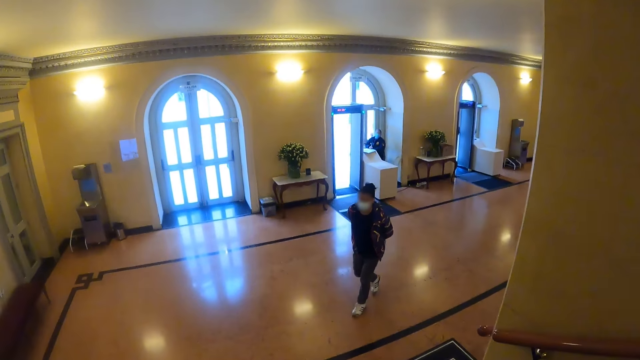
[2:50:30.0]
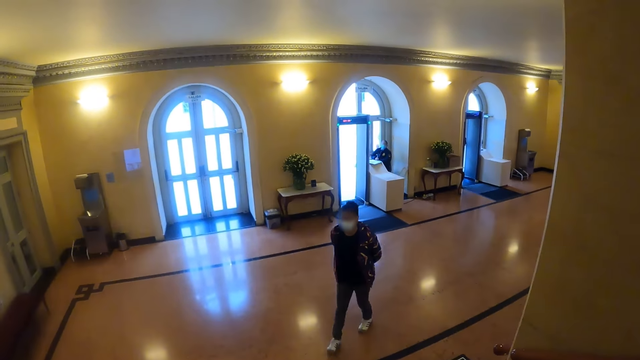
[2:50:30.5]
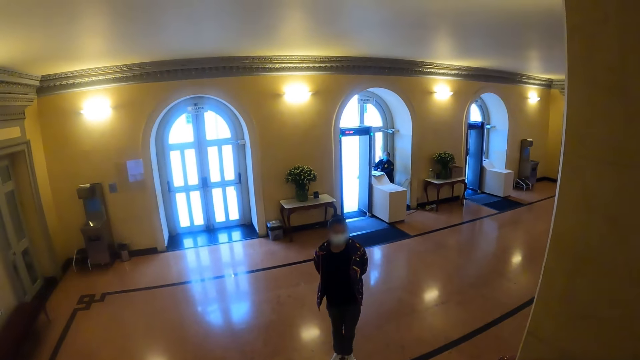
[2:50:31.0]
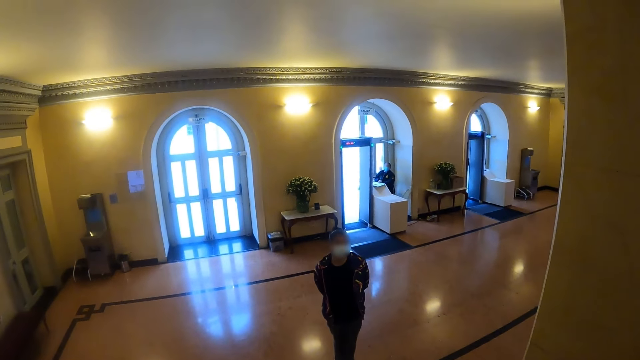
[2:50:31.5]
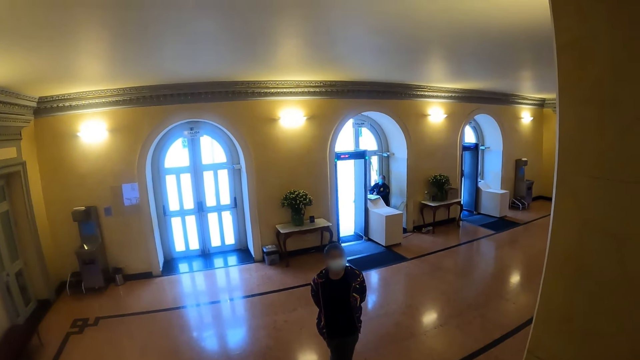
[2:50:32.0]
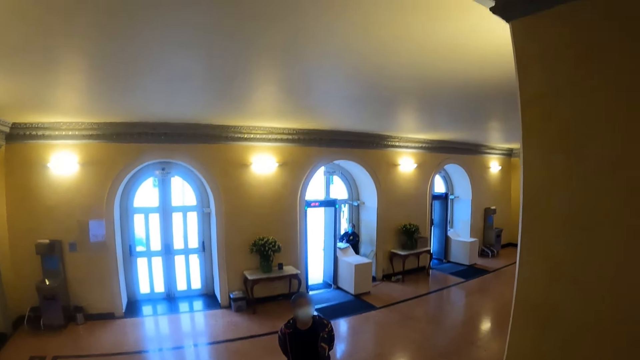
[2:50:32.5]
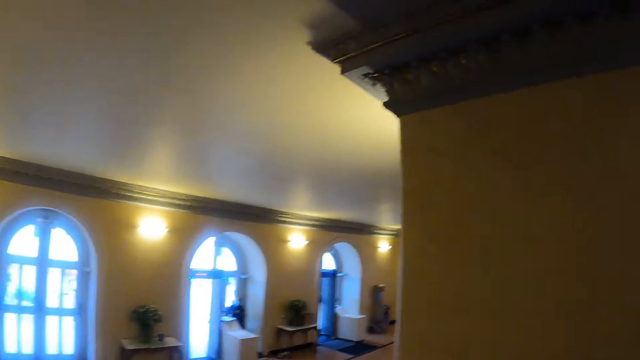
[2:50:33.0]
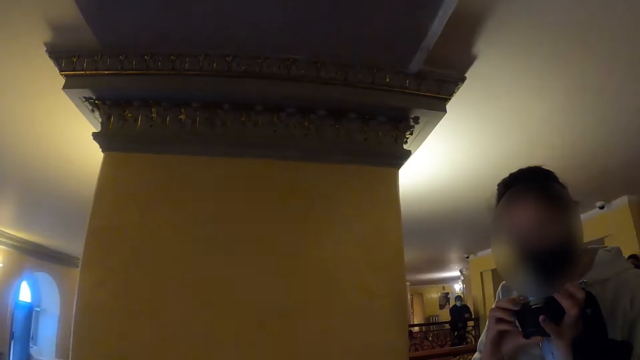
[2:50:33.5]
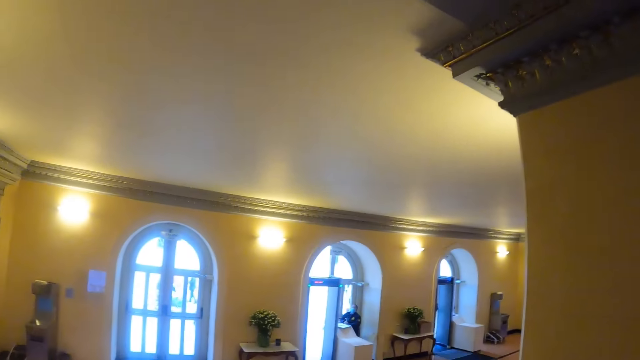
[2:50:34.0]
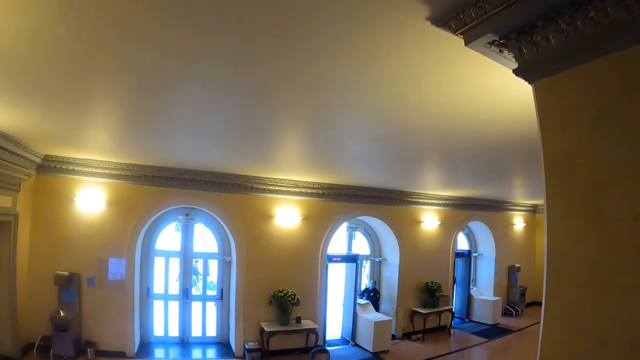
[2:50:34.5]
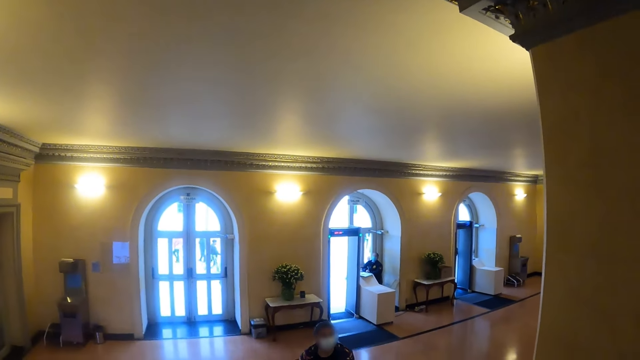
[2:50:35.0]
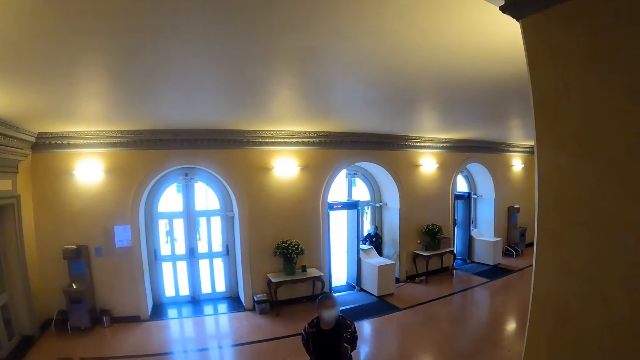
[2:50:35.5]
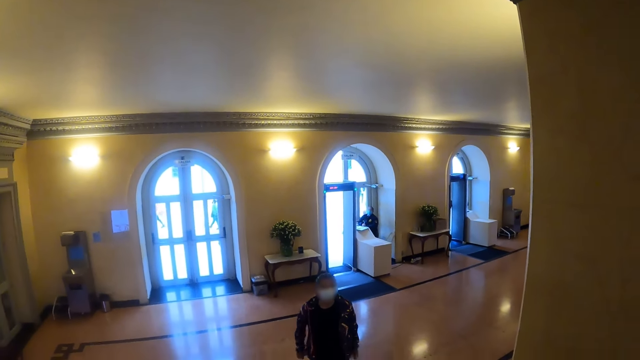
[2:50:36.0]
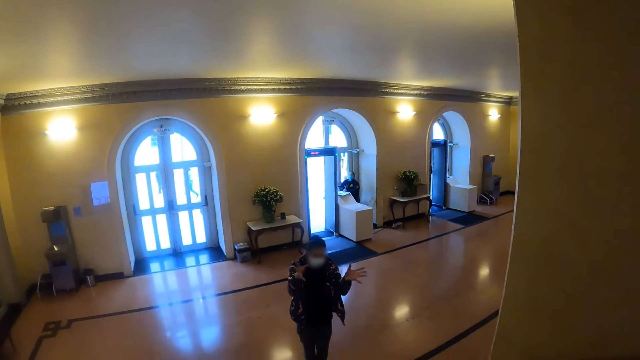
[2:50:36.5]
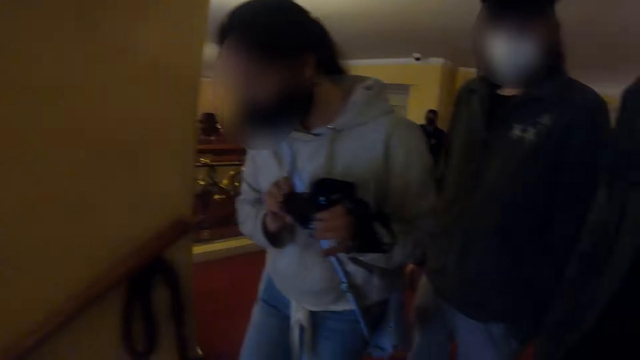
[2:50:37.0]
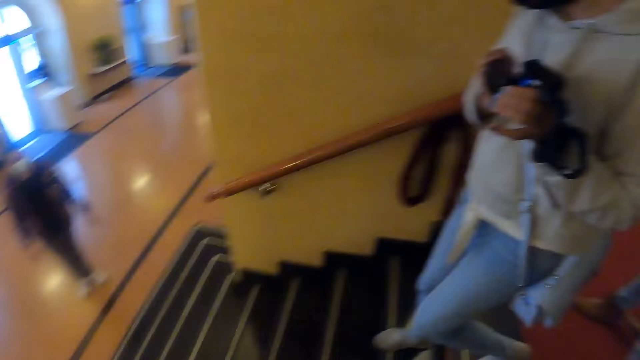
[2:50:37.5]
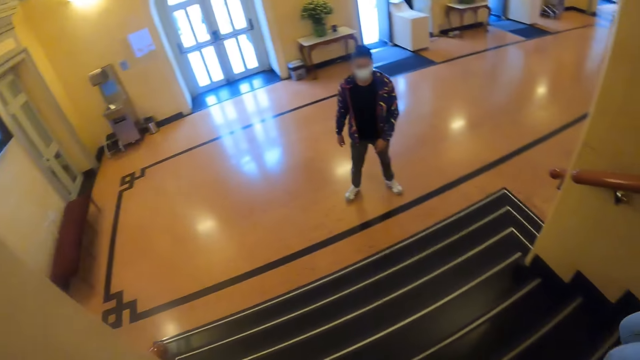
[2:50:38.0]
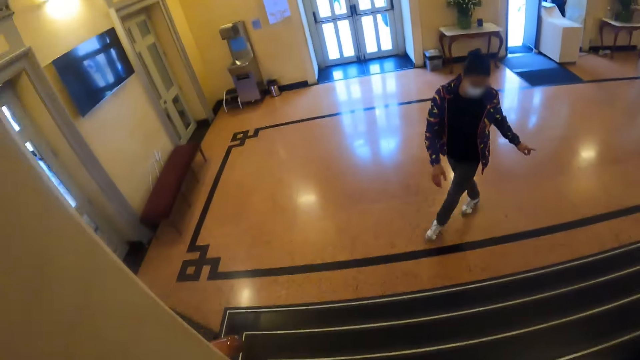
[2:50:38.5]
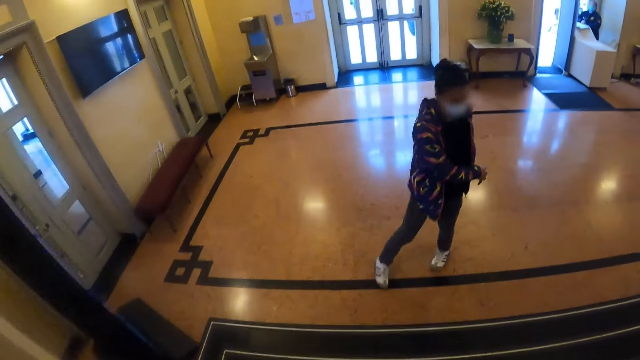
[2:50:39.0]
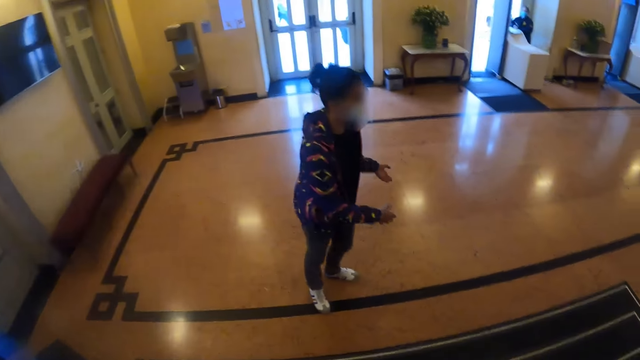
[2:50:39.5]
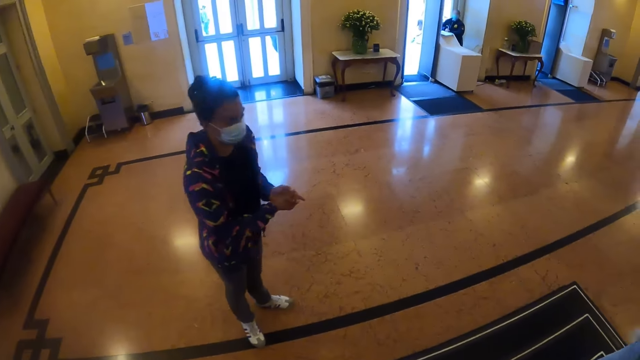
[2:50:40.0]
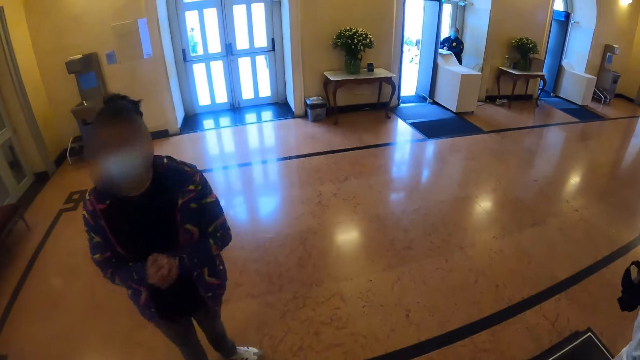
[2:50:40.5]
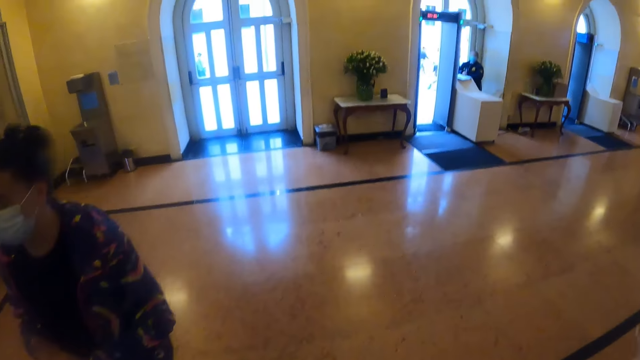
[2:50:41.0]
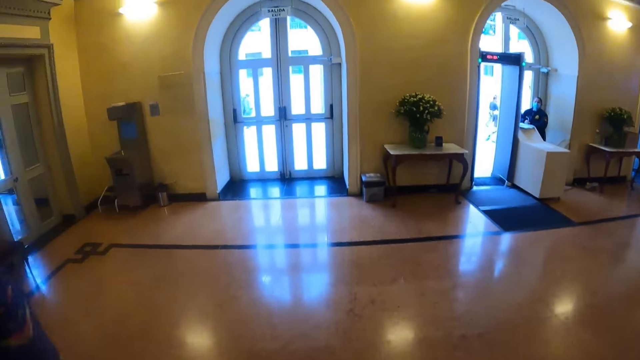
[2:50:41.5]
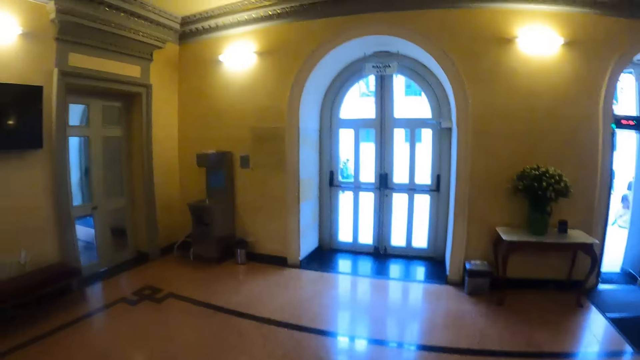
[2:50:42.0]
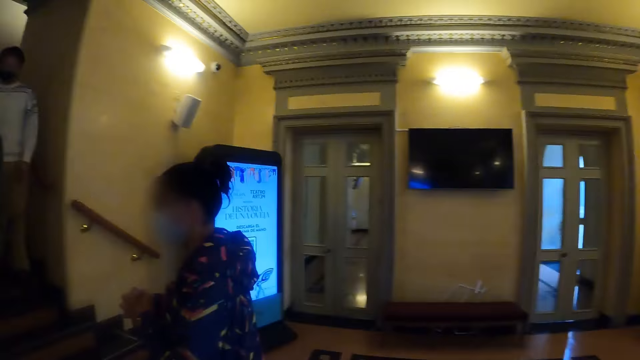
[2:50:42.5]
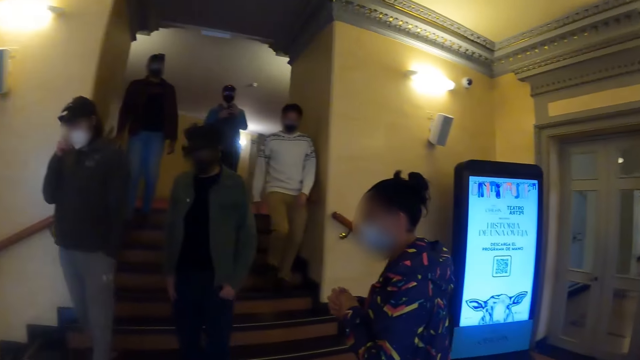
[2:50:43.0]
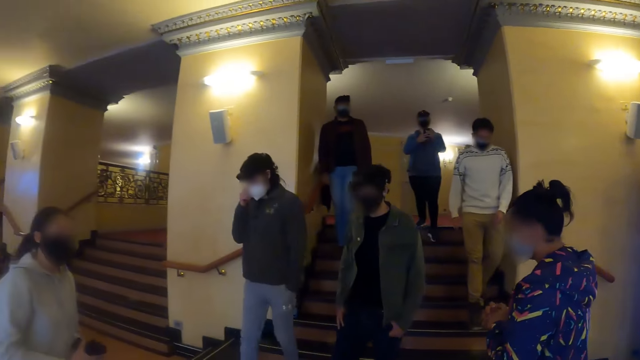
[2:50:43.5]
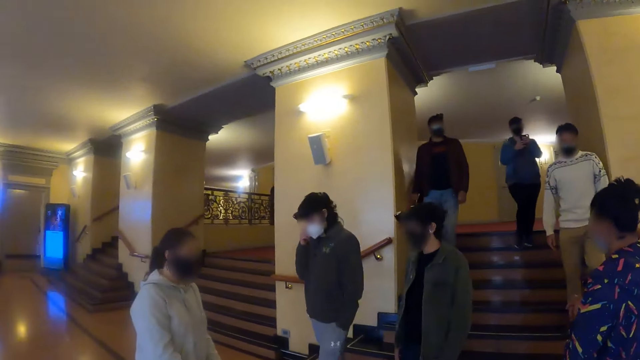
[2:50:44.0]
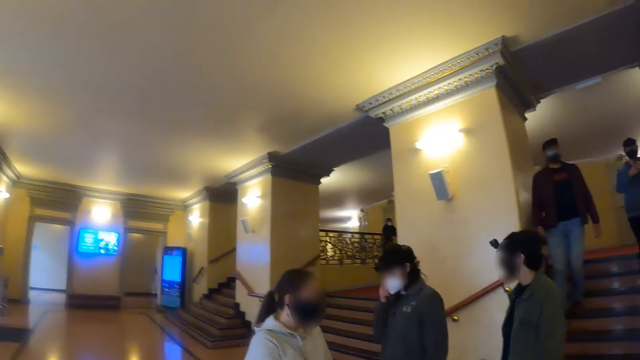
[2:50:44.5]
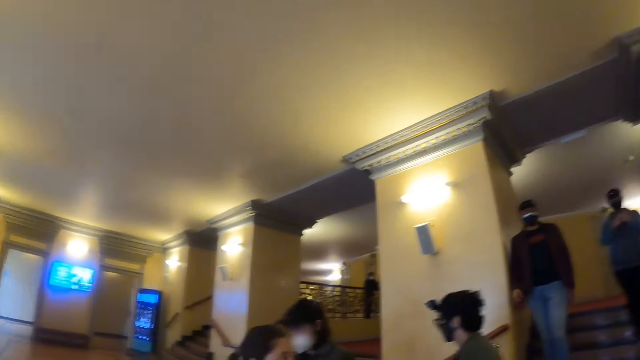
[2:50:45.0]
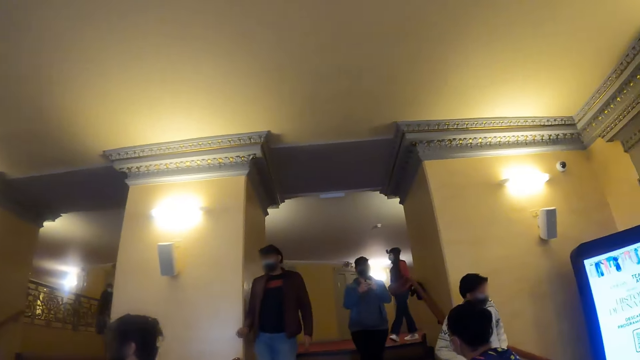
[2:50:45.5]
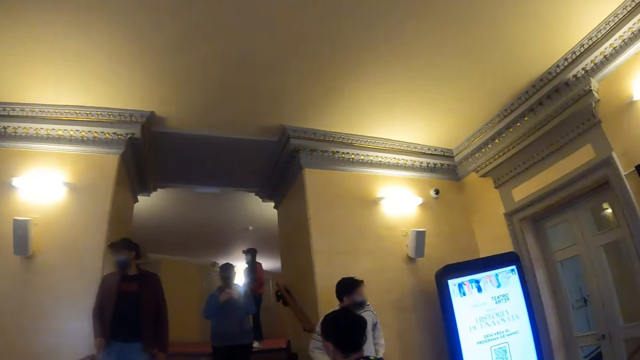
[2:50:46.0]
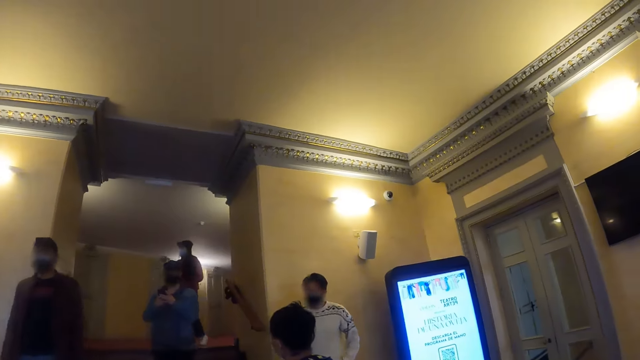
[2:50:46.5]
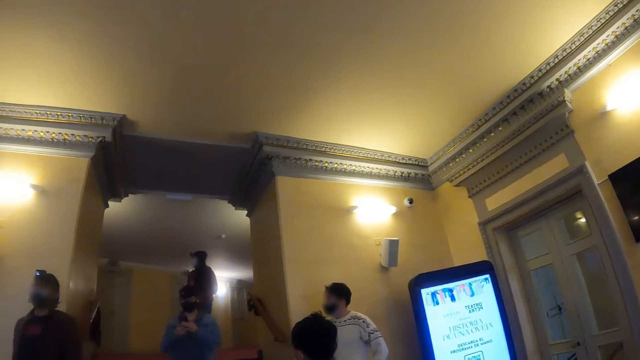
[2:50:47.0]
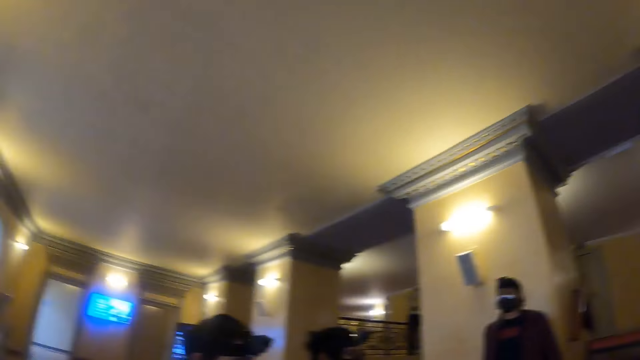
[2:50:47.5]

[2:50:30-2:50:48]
The camera wearer looks around. They walk down the stairs. They look around.

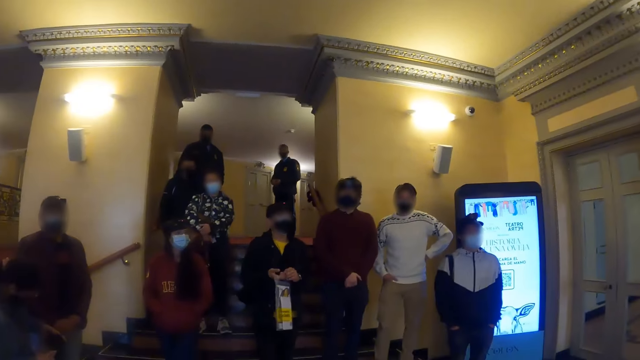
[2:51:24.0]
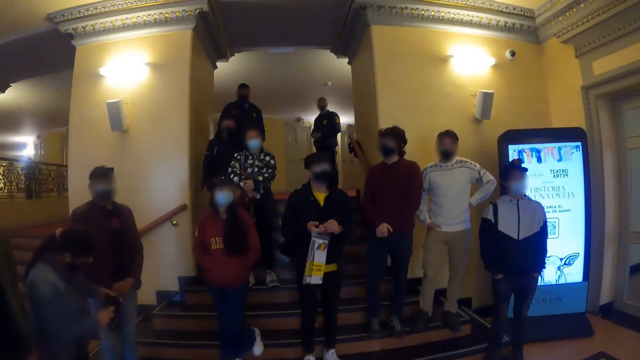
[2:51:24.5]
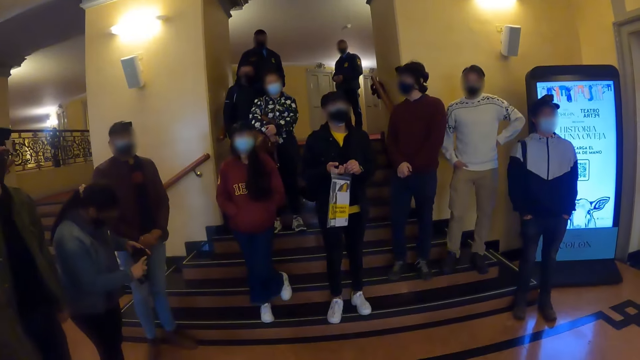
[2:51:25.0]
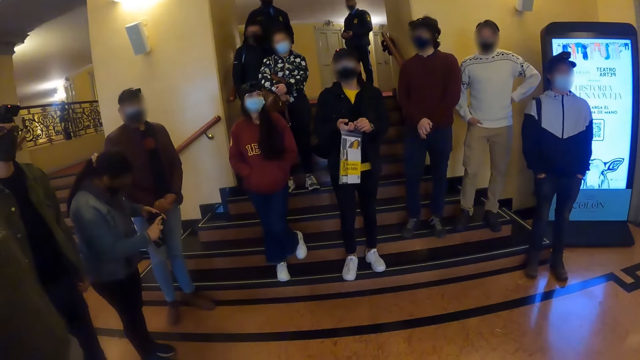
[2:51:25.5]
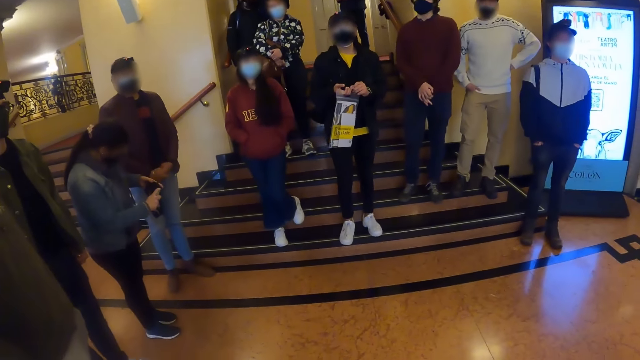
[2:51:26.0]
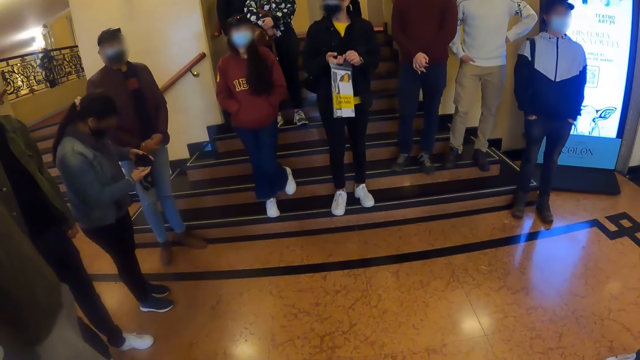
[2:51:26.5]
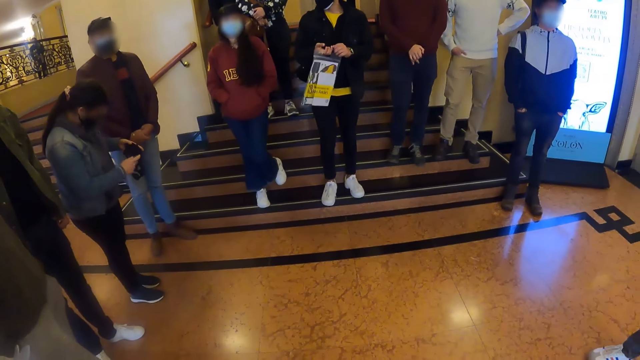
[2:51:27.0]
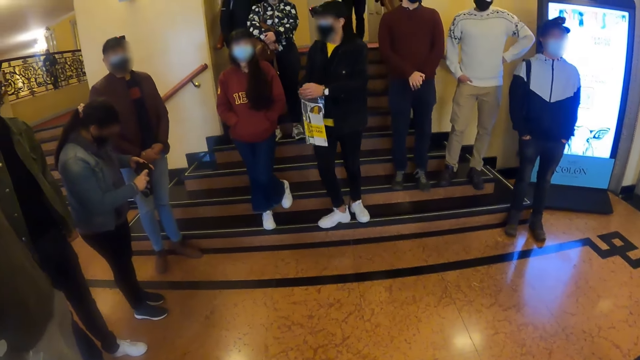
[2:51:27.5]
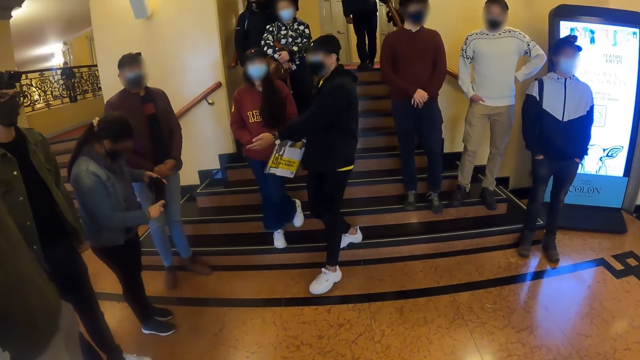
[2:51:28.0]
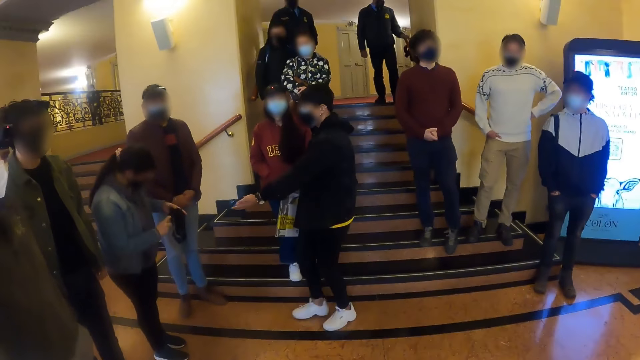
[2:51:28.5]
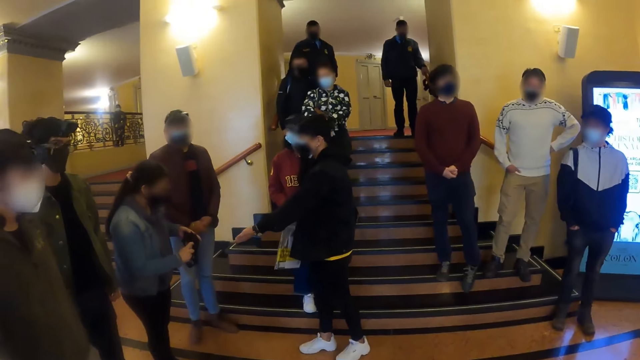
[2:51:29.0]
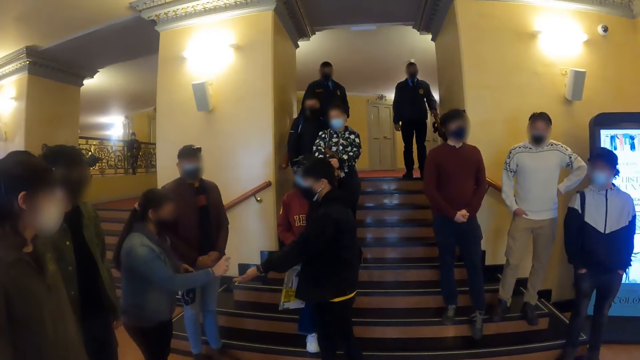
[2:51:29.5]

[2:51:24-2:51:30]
A lady holds something.
